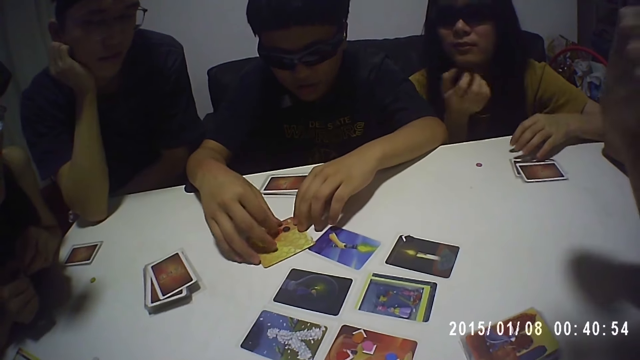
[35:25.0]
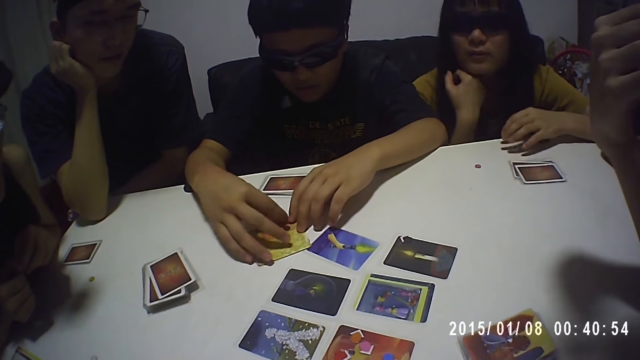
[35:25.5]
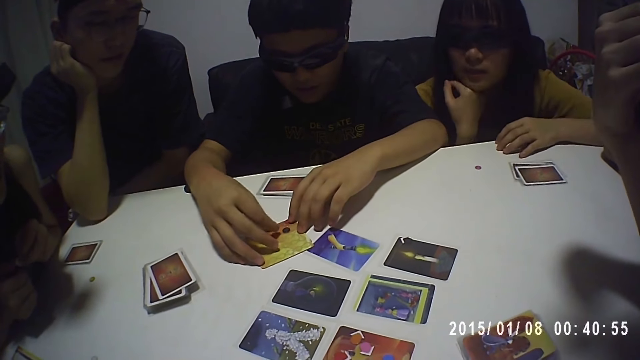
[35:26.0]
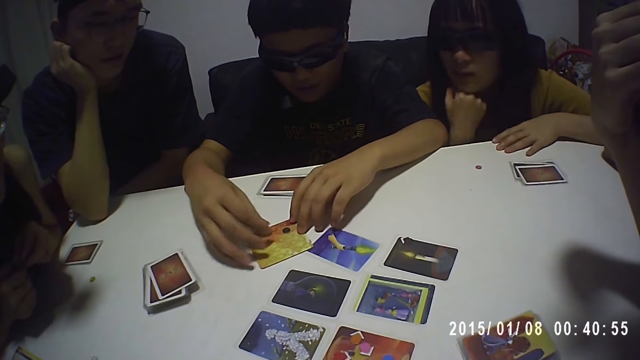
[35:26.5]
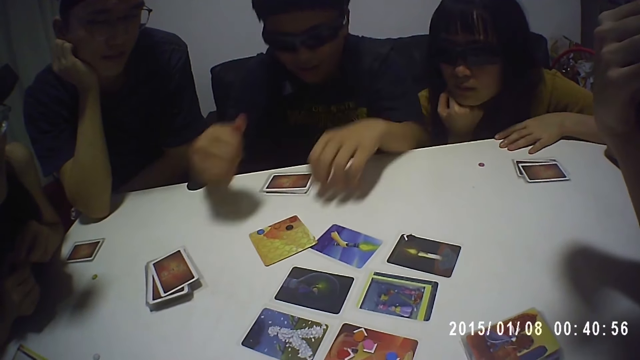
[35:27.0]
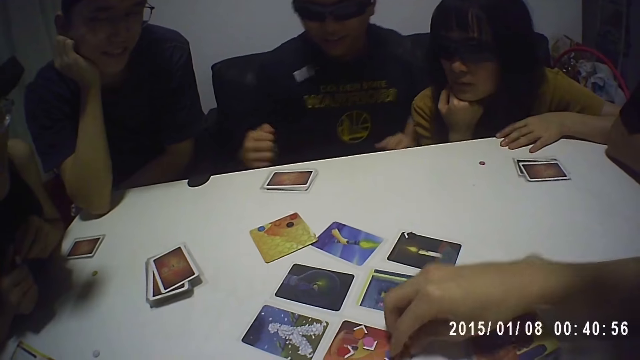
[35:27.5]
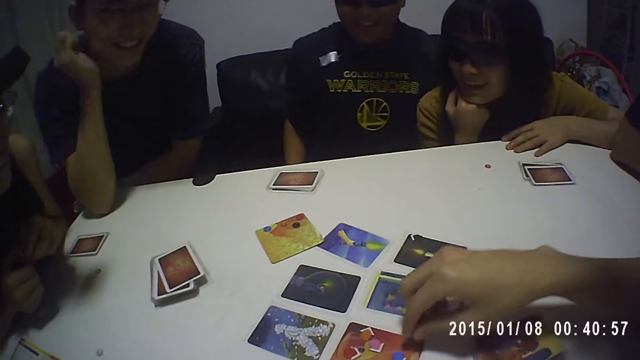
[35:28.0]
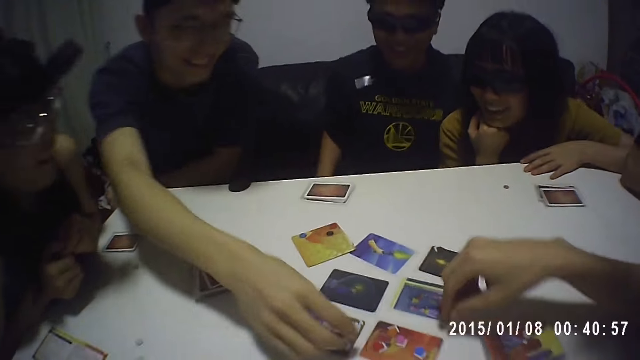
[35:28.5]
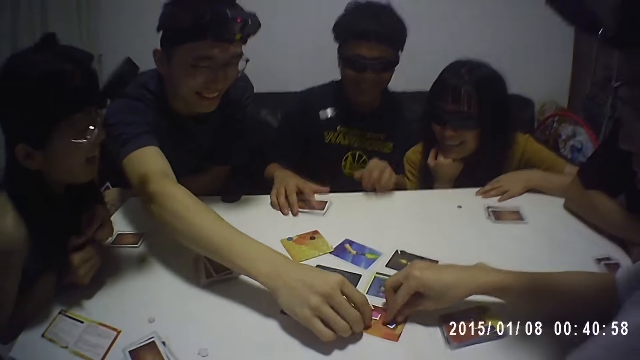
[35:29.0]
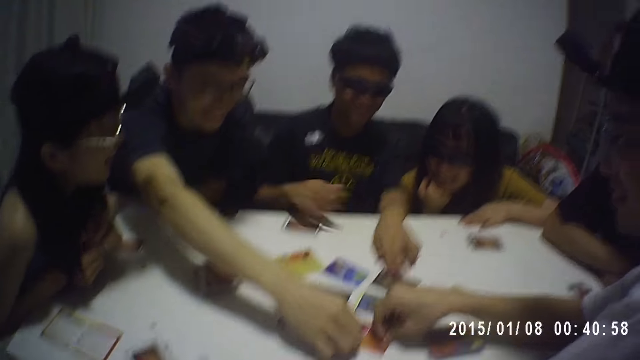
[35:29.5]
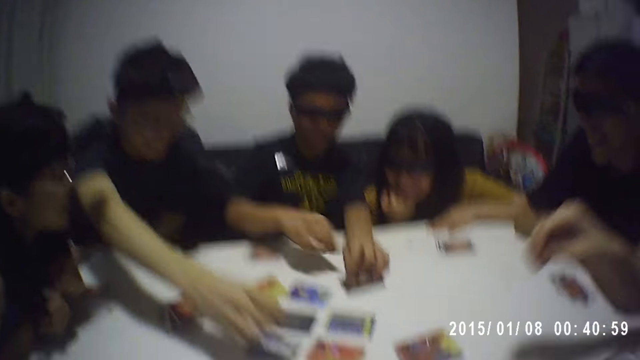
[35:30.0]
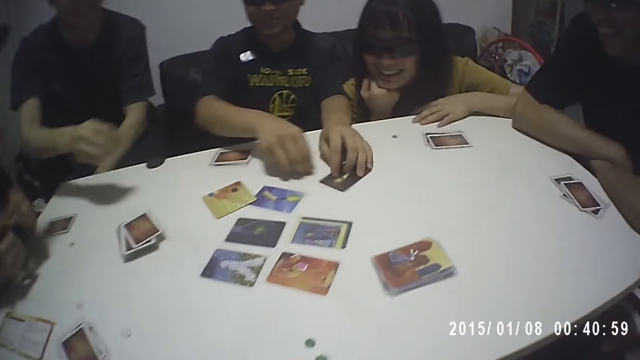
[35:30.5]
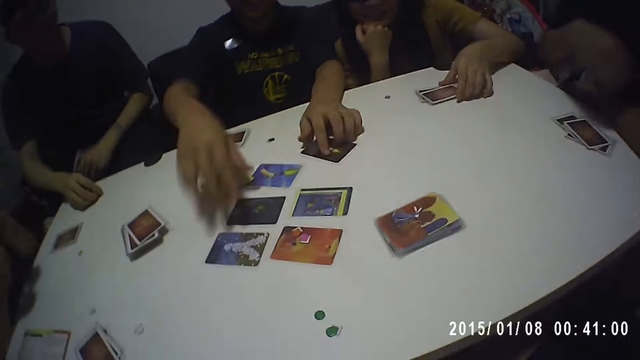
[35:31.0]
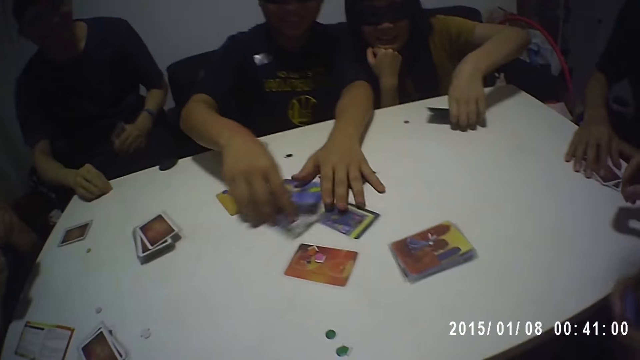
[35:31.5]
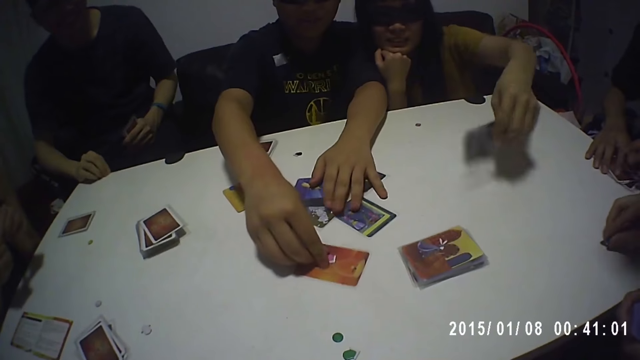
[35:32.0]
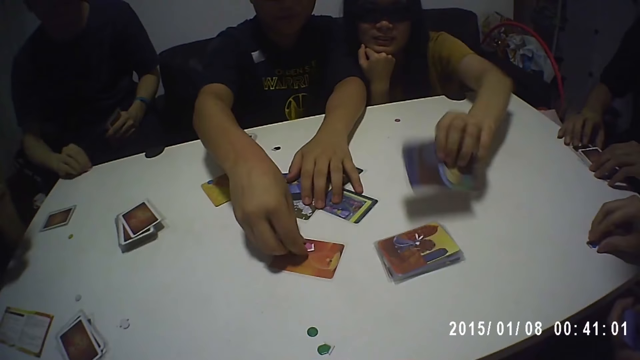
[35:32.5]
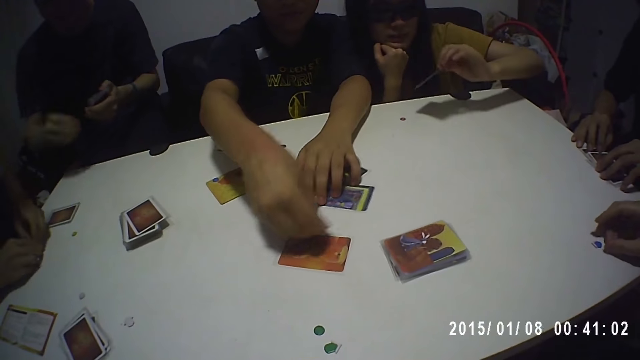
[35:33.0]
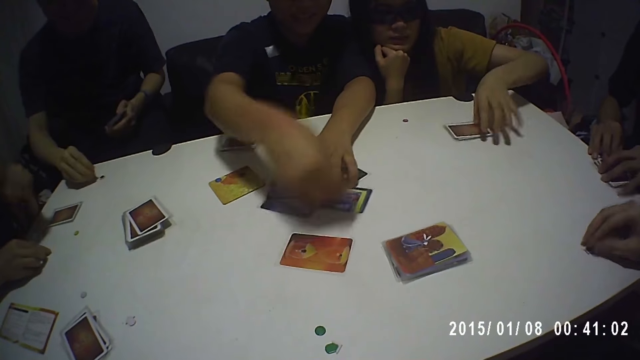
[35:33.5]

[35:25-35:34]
A man and another man pick a die from the table.

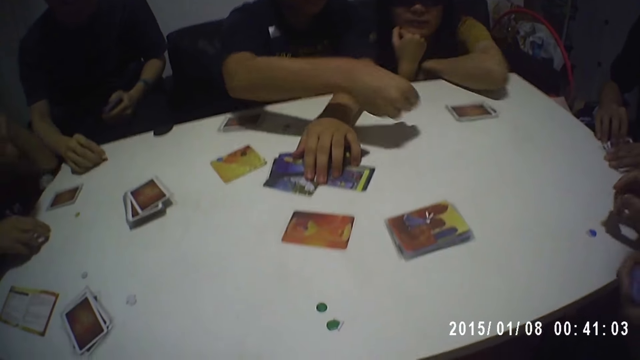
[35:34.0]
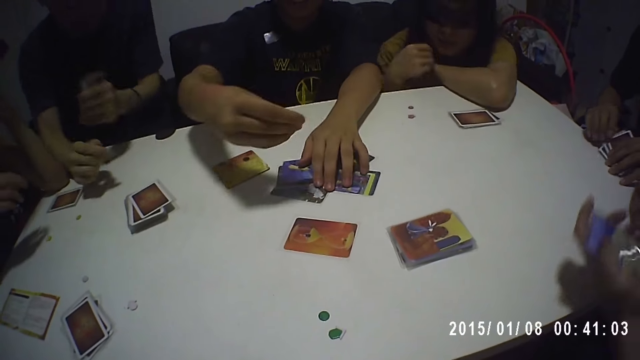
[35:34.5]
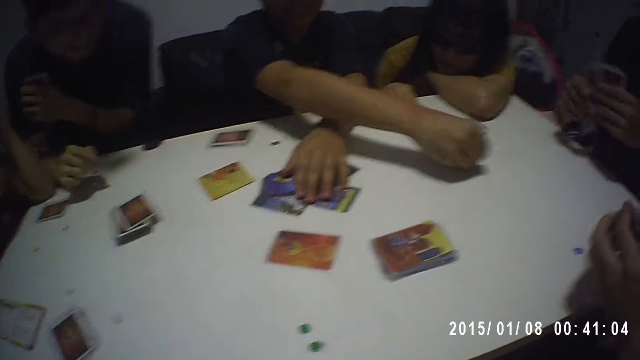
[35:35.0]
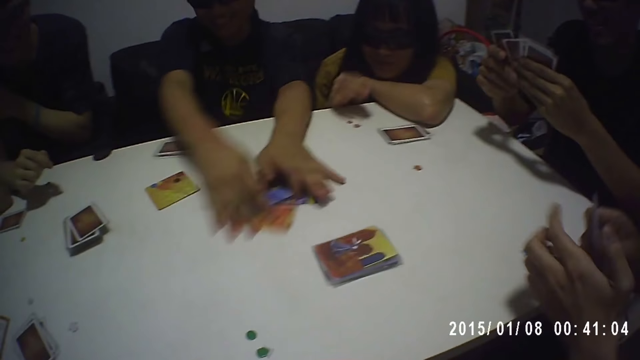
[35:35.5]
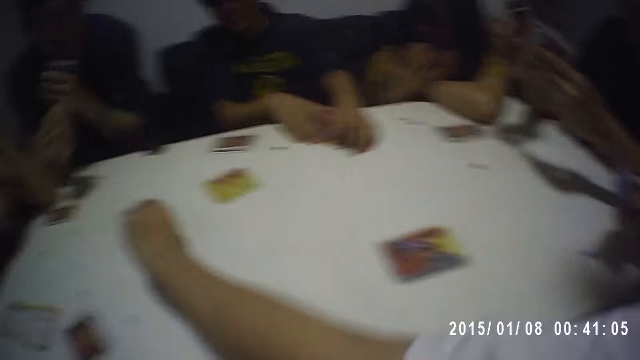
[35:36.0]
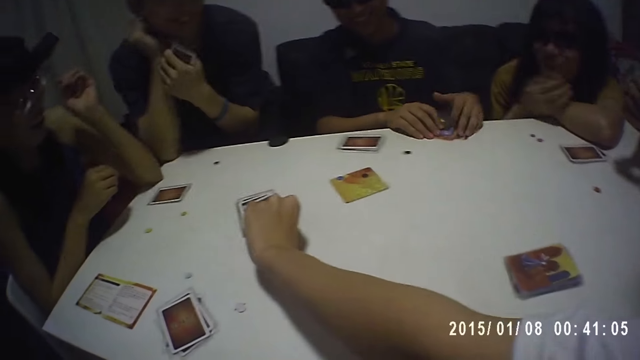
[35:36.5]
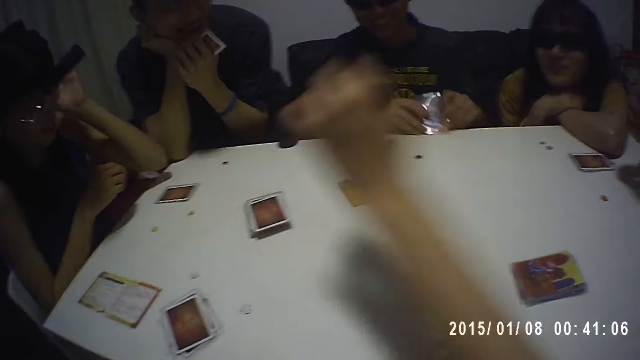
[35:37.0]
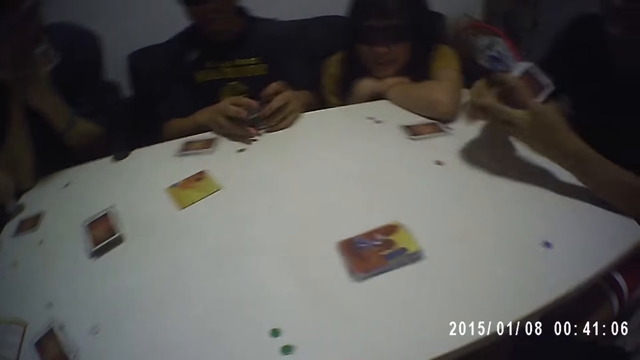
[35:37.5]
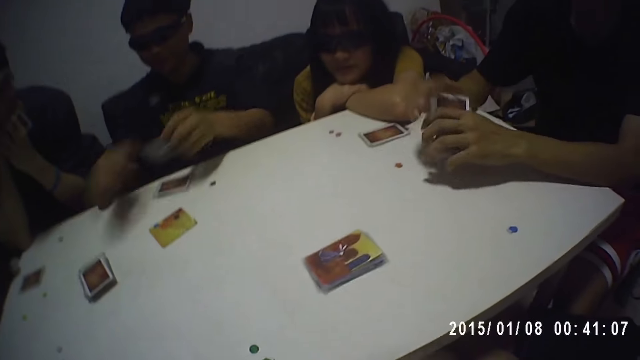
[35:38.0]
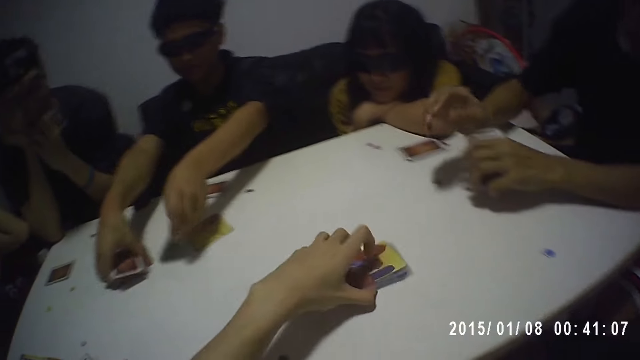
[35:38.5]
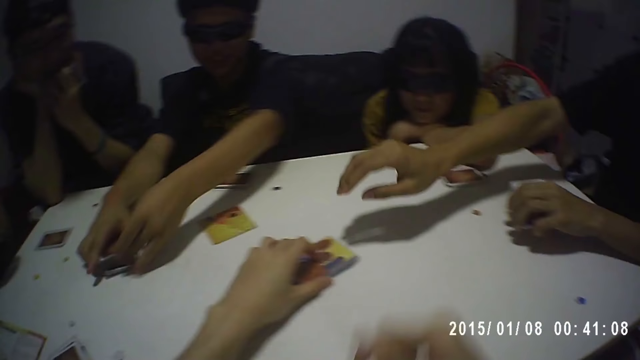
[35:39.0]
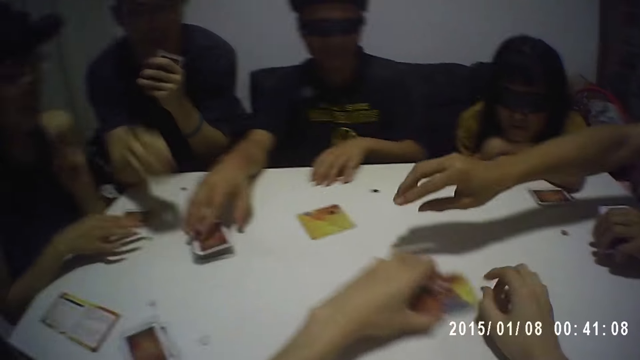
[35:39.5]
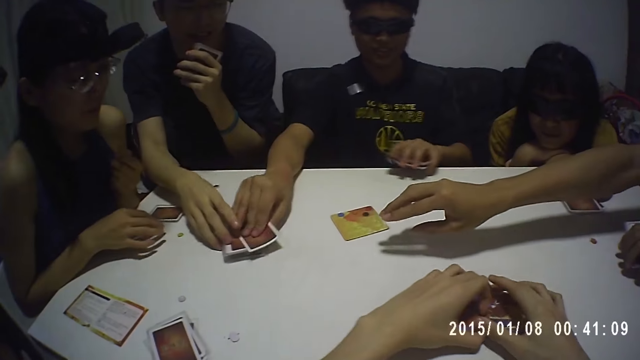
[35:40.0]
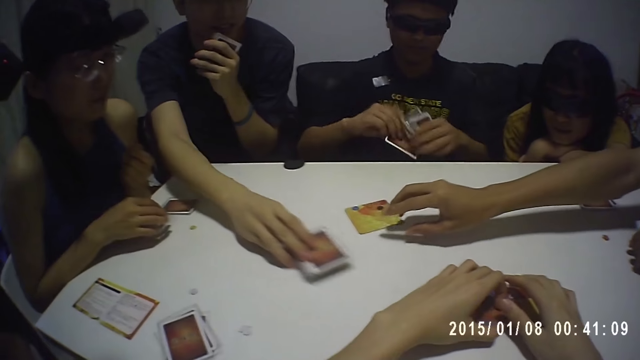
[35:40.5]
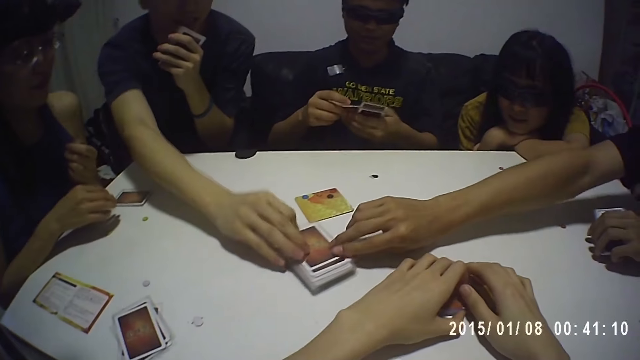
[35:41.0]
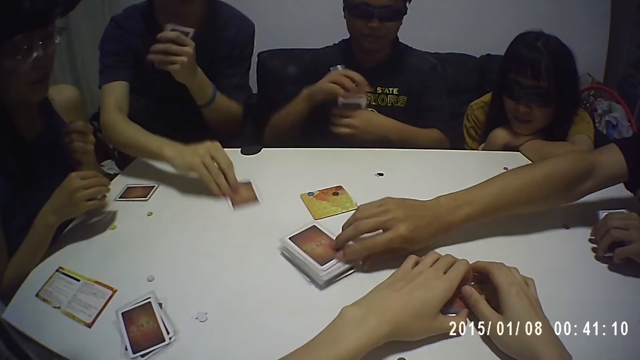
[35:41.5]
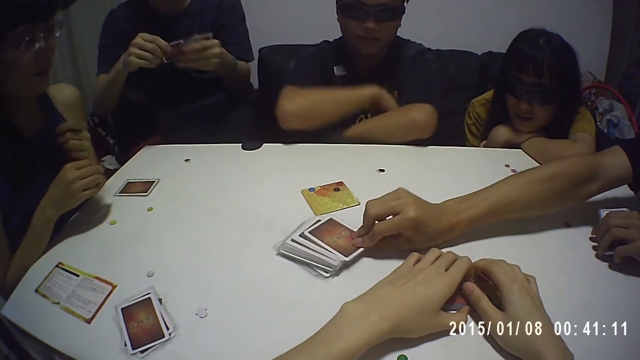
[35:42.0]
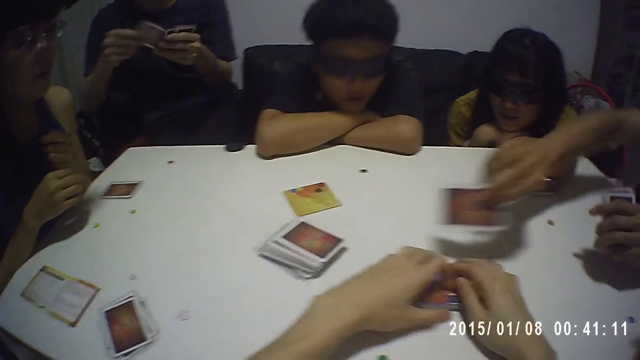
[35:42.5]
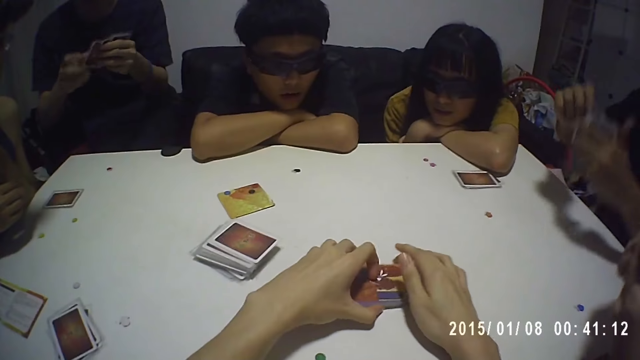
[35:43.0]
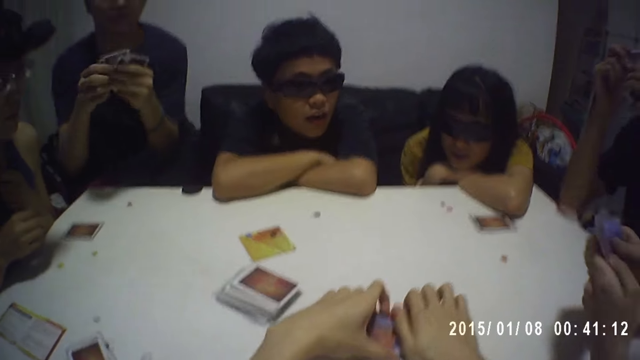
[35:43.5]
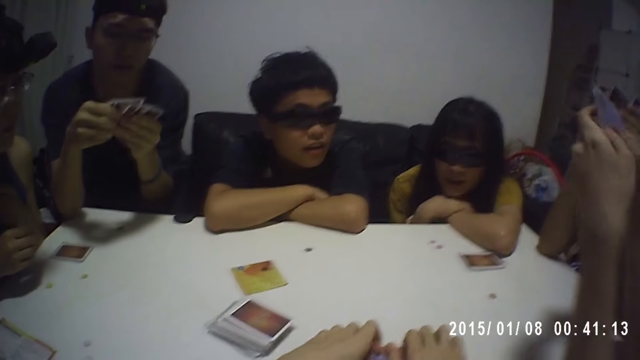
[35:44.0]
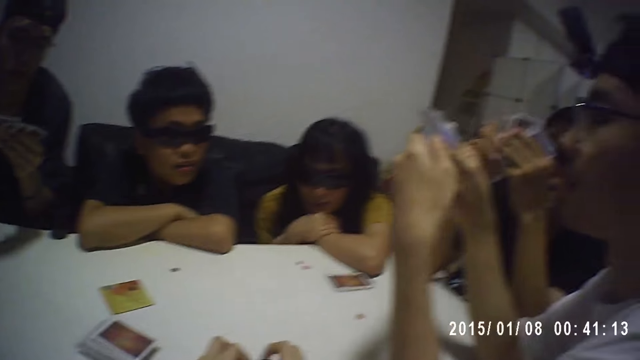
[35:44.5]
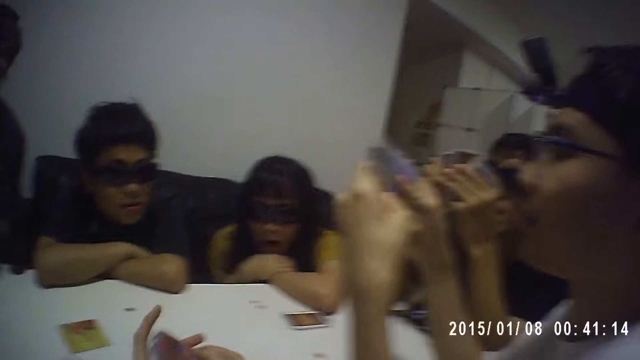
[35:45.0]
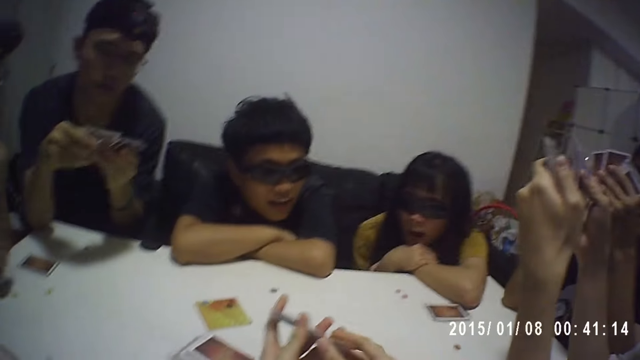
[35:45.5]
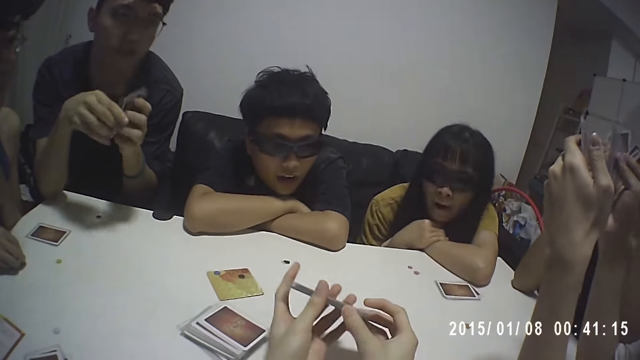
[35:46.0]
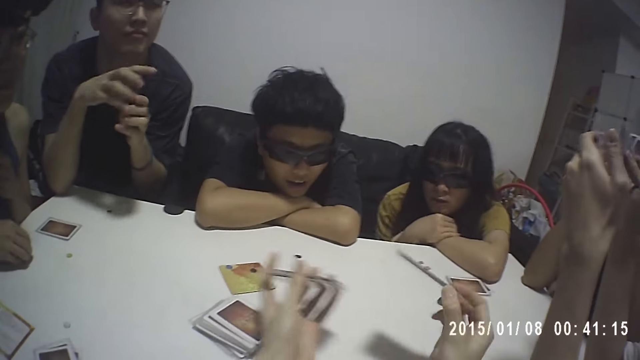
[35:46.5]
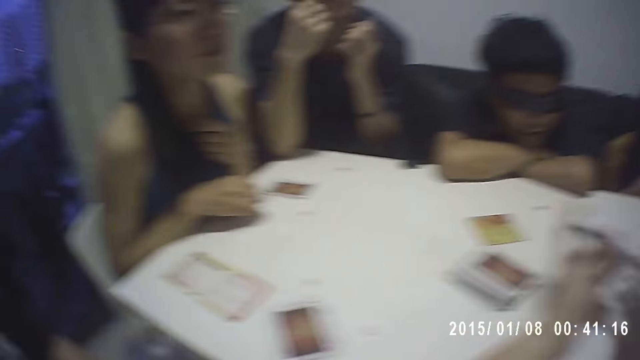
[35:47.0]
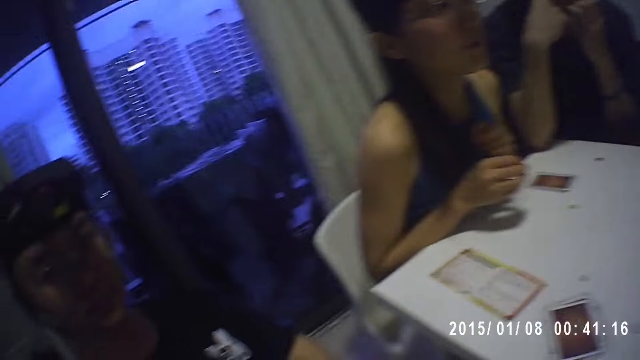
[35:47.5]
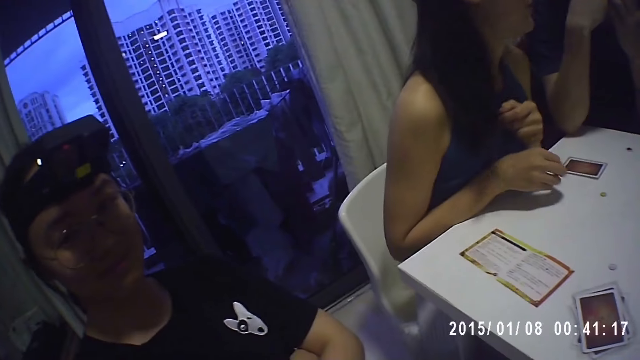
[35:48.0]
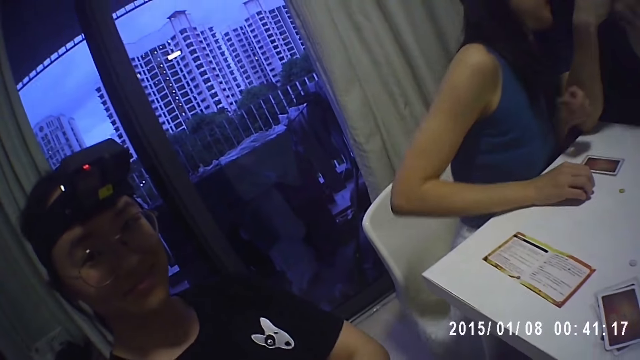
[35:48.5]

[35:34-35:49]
A man packs cards from the table with both hands. Another man picks a piece of card from the table with his left hand. The first man, a woman, another woman, a third man, a third woman, a fourth man and the second man pick a card each from the table. The camera wearer holds the cards on the table with both his hands. He shuffles his cards.
